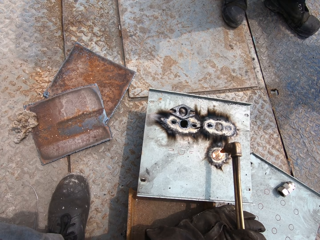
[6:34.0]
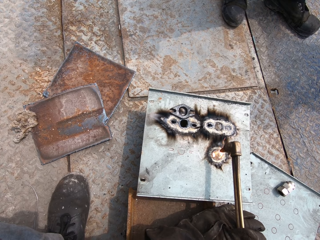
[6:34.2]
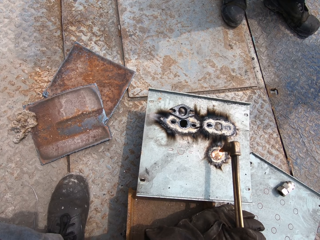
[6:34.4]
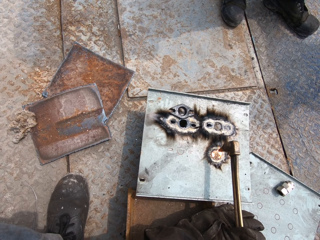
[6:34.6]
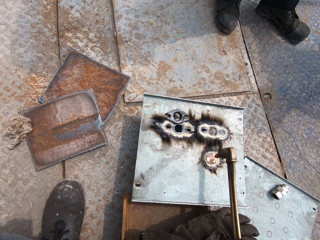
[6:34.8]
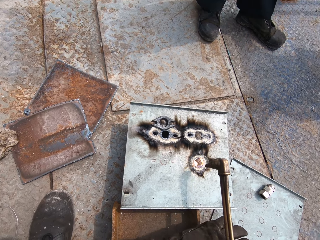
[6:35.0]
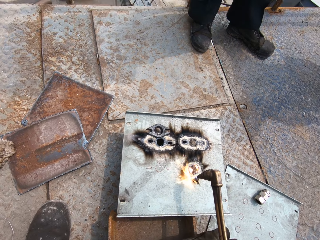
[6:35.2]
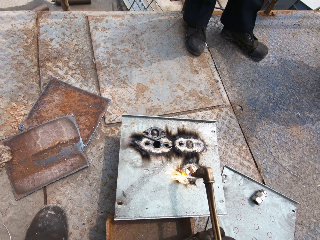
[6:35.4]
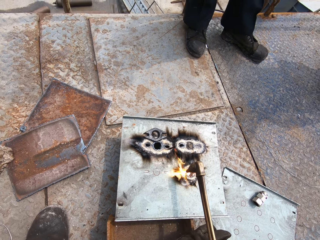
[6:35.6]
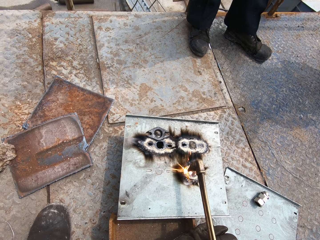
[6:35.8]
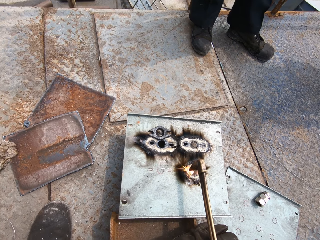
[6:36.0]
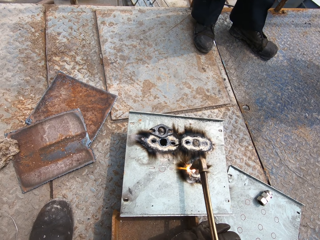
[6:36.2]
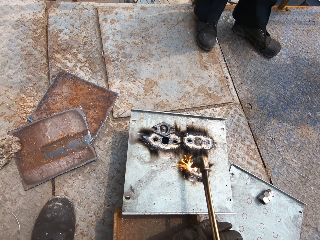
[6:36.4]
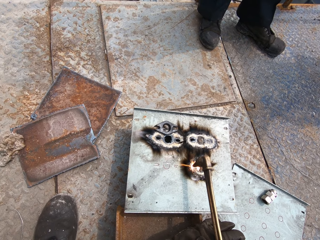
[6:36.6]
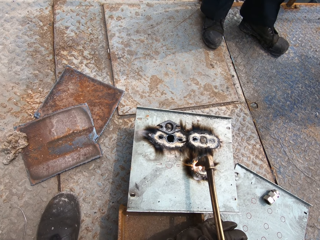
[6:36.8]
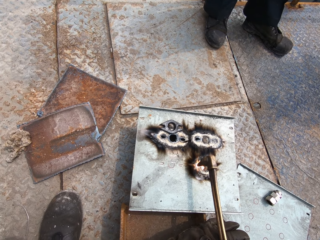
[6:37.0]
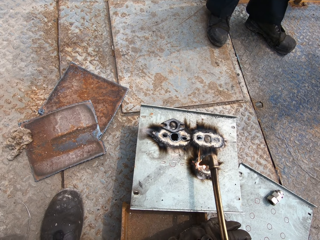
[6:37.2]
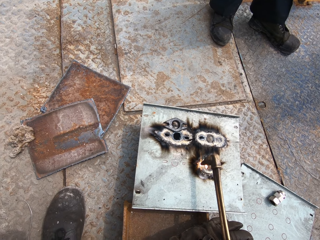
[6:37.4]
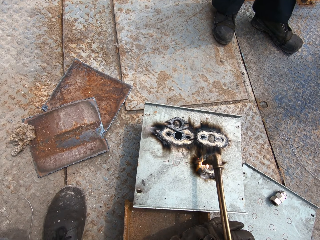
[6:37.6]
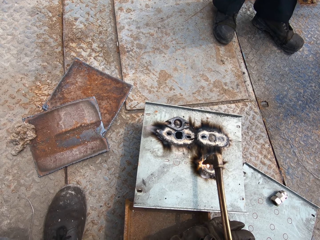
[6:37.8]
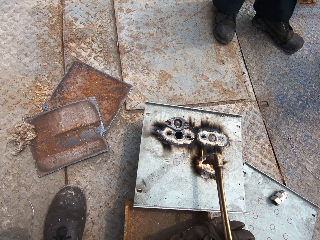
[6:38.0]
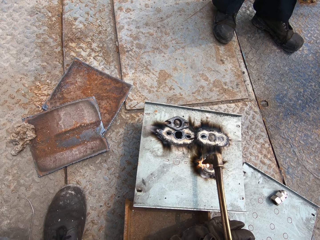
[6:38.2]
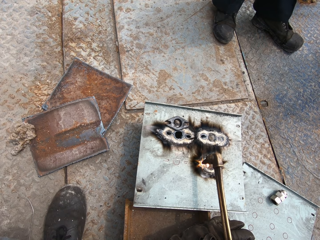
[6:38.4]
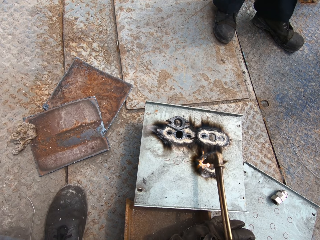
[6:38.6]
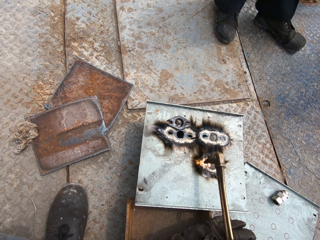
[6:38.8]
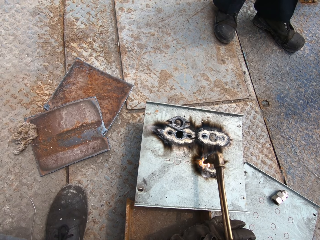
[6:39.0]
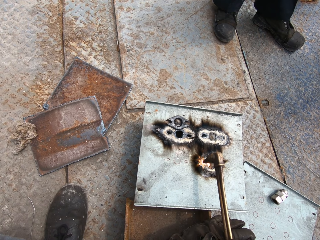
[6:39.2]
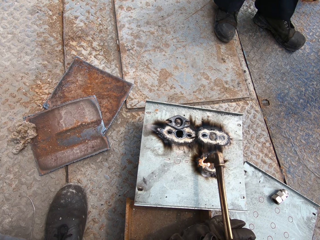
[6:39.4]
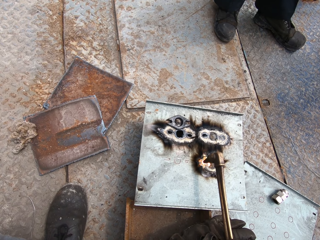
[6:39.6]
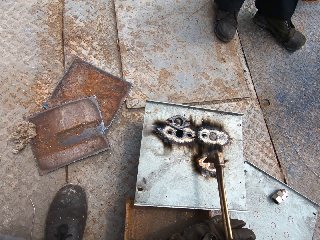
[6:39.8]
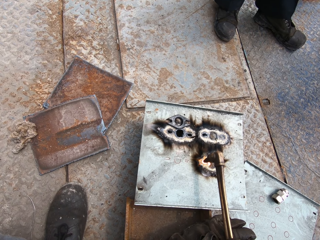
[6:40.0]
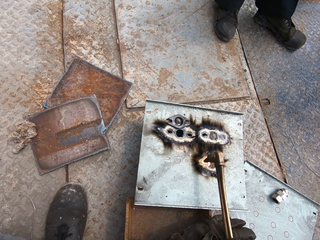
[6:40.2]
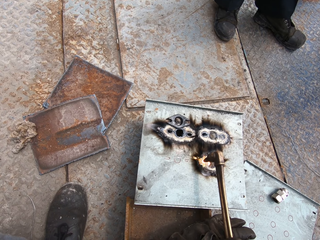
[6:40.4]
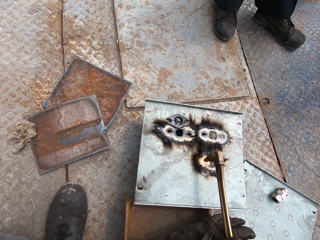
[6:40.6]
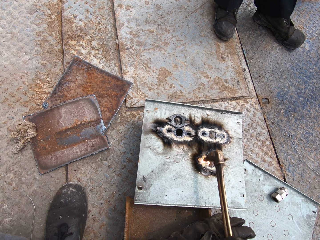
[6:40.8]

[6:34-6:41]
The camera wearer cuts a hole into the metal plate on the floor with the flaming blowtorch in his right hand.

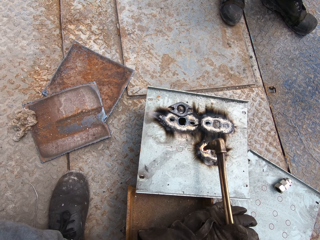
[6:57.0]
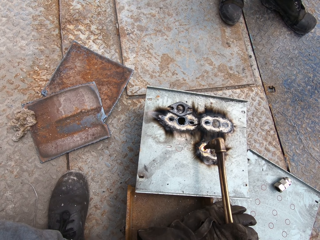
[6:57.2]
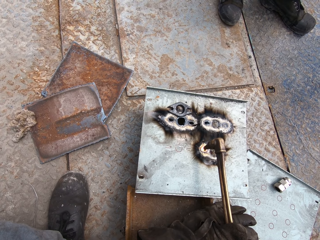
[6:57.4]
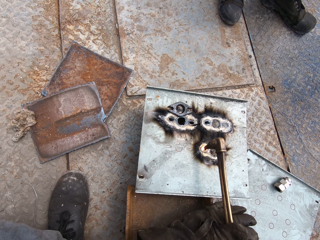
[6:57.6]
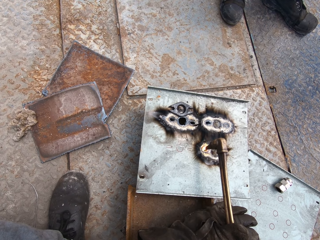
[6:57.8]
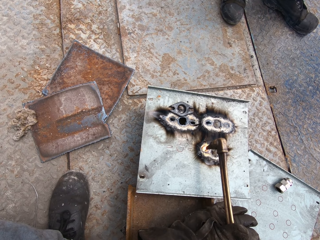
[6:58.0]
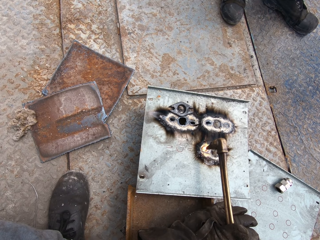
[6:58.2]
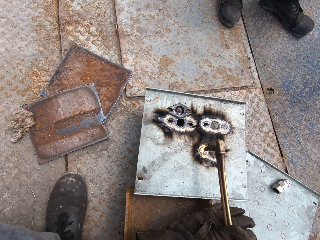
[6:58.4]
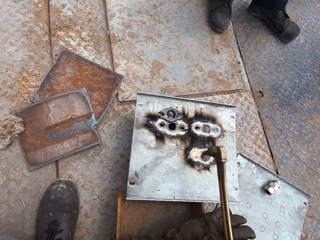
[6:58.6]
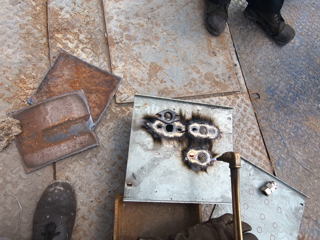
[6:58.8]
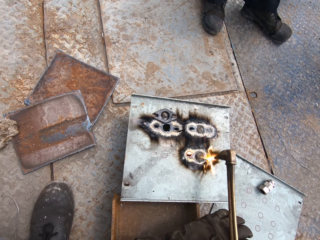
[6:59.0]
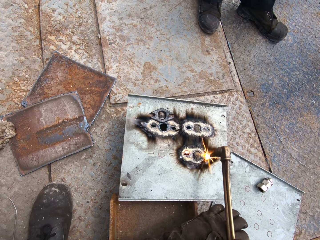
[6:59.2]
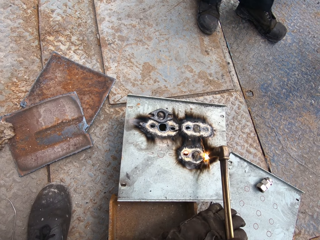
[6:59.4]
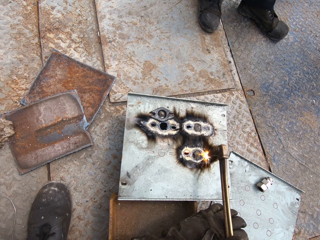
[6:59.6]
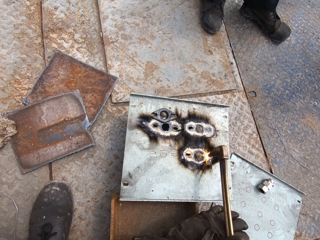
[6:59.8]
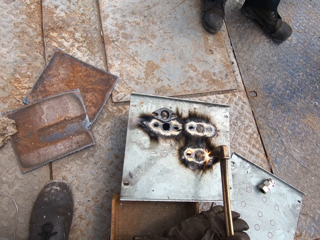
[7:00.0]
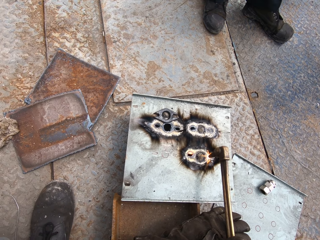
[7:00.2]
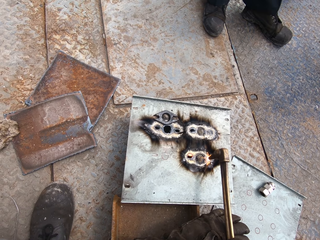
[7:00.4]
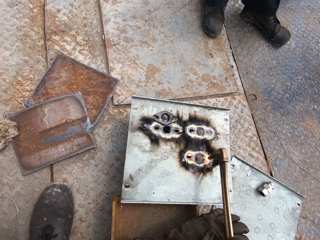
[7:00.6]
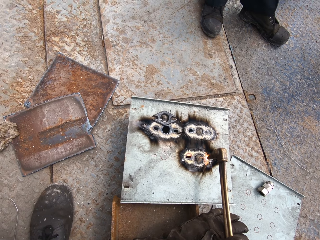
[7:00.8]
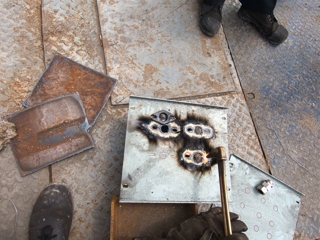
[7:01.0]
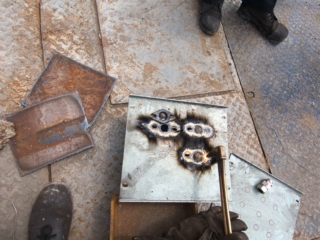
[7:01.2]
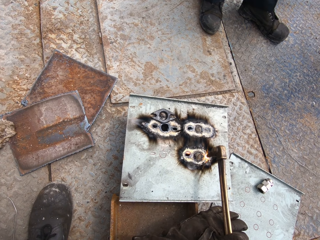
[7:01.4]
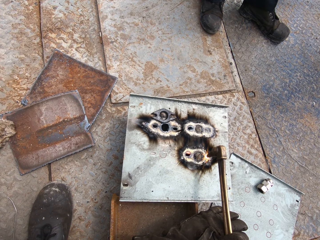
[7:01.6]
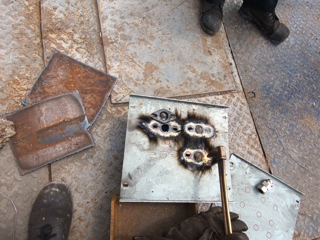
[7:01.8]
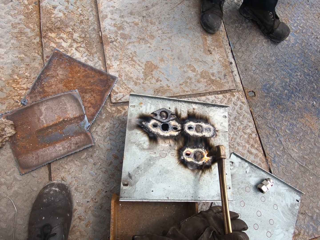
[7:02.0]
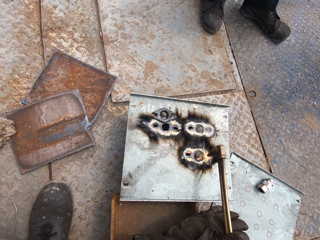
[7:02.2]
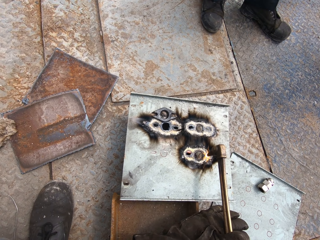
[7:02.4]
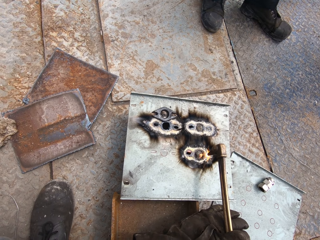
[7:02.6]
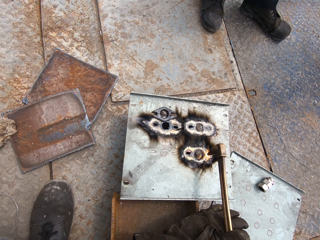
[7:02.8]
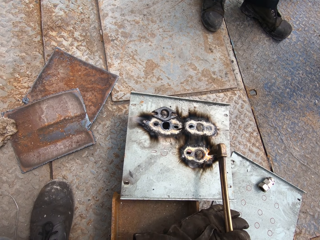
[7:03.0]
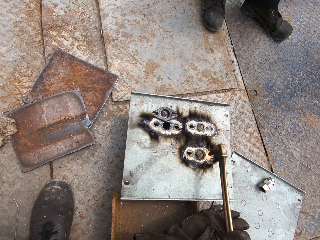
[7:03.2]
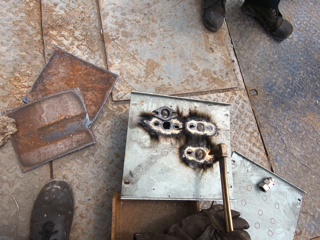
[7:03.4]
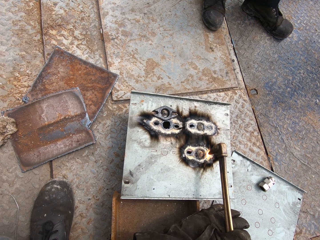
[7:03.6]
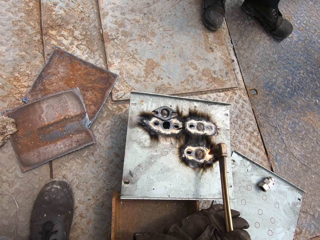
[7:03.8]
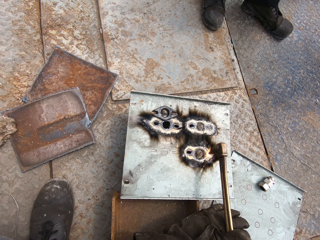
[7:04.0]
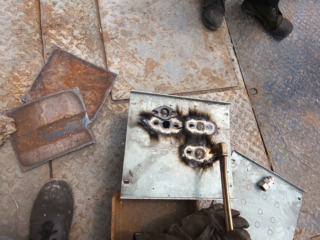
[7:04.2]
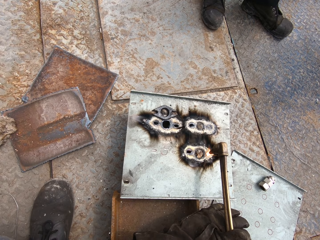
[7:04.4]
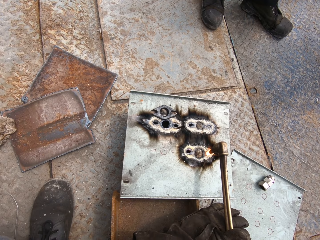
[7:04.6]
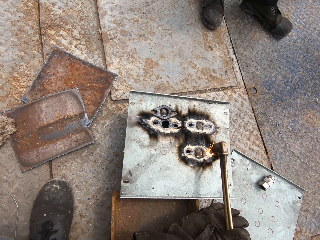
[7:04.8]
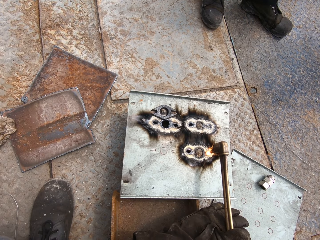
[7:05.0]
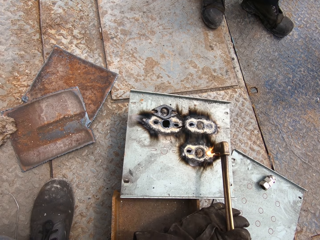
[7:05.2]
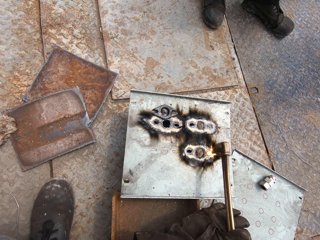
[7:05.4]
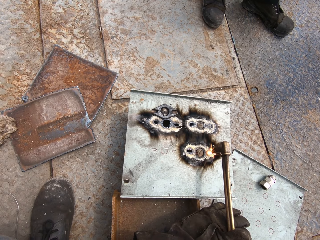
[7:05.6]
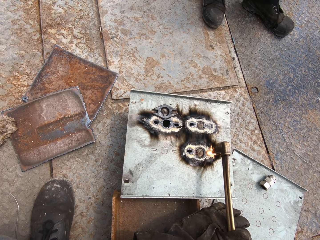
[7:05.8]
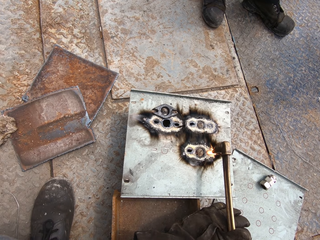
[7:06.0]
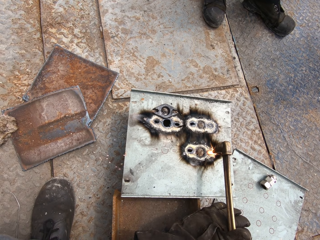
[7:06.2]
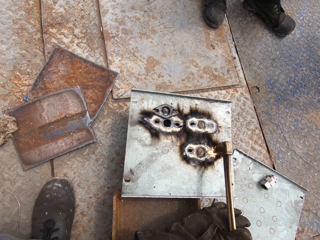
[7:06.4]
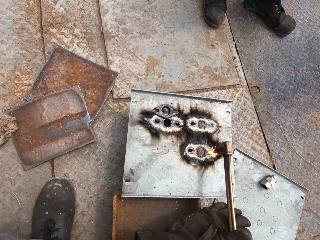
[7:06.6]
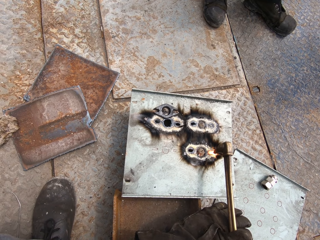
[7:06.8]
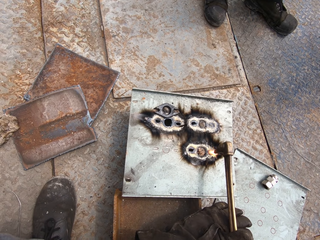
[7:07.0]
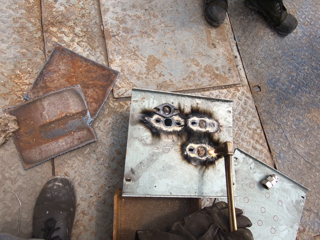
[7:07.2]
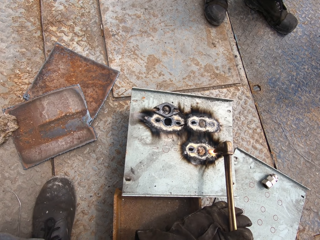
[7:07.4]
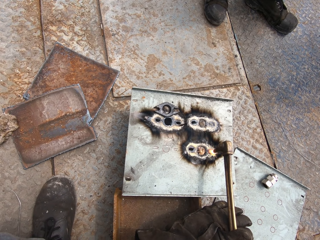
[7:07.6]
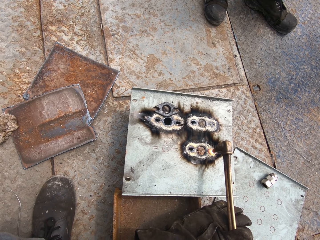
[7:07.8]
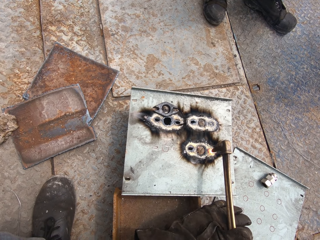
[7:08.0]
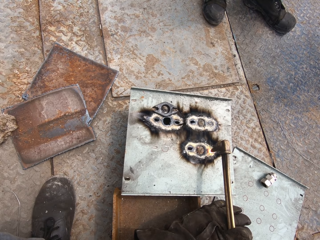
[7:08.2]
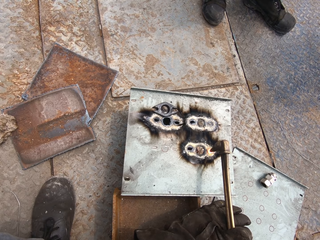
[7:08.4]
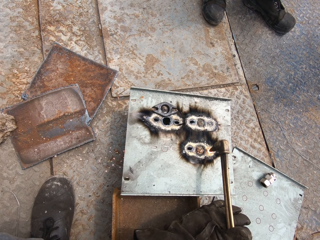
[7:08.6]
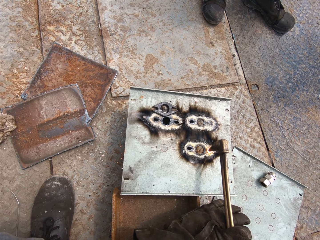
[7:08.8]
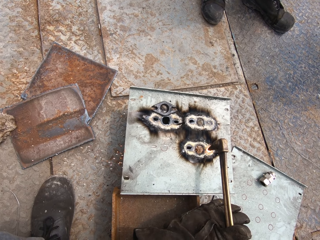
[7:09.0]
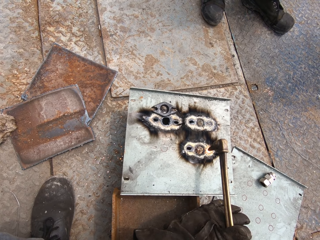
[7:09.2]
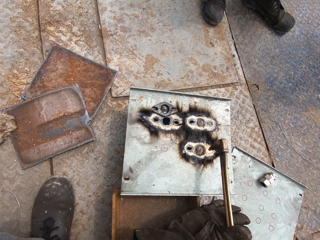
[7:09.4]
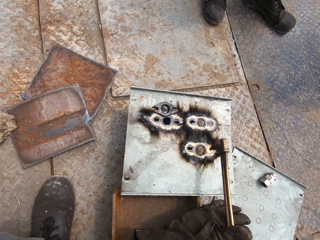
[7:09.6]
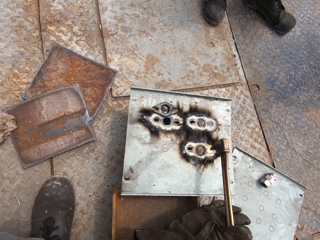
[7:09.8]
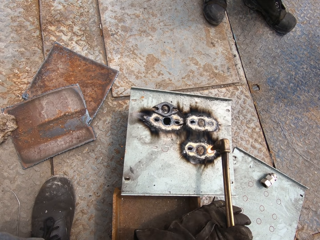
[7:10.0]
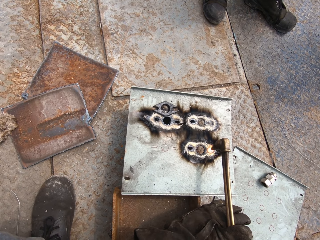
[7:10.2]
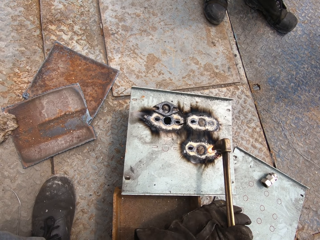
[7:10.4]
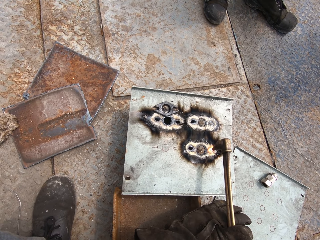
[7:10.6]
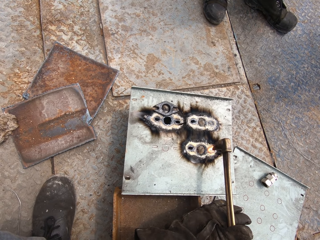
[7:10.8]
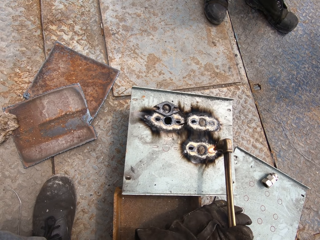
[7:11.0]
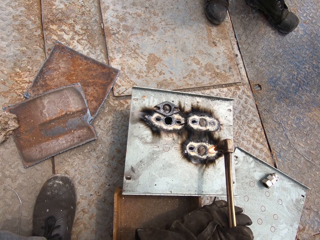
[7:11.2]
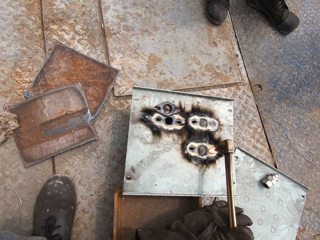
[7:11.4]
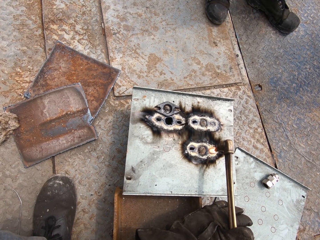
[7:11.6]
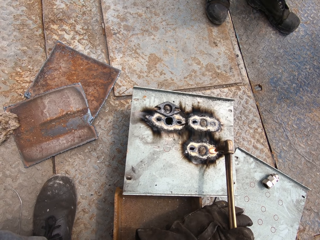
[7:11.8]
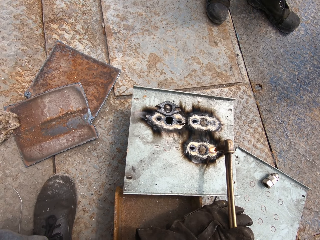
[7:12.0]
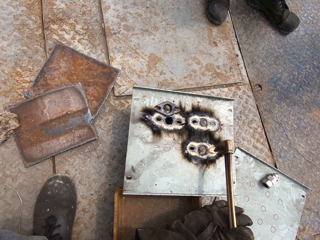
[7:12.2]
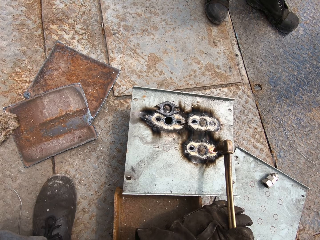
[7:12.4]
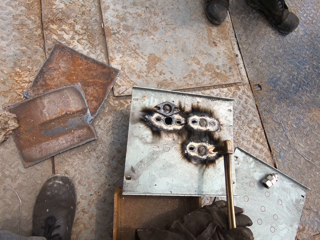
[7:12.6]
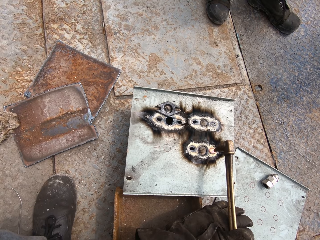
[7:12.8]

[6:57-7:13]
The camera wearer cuts a hole into the metal plate on the floor with the flaming blowtorch in his right hand.
